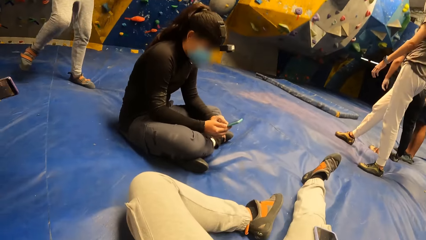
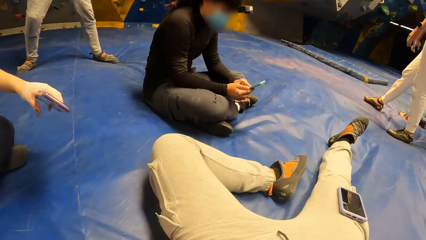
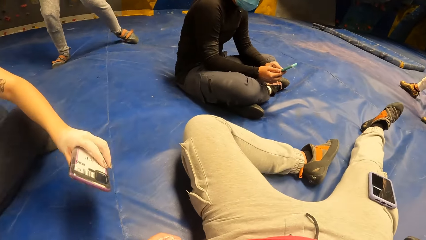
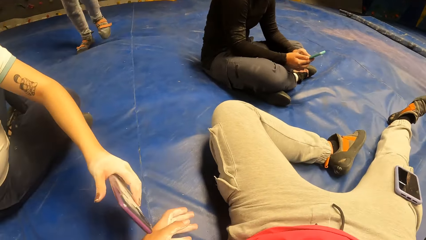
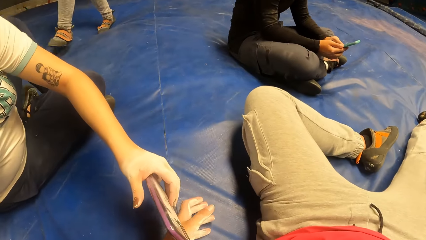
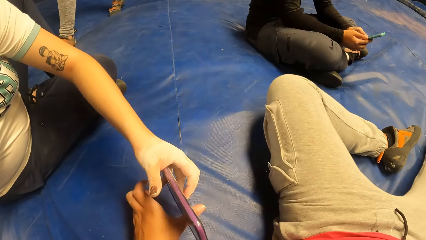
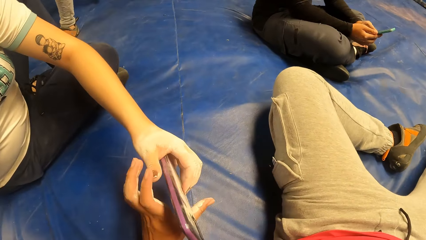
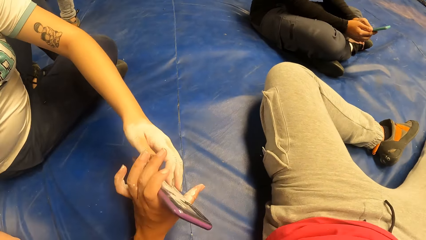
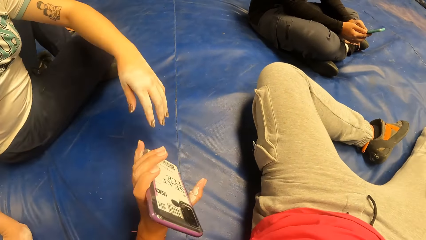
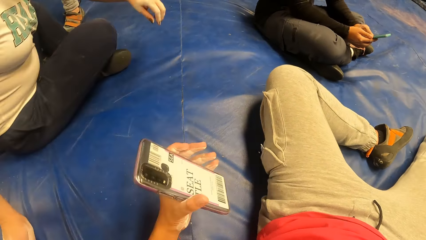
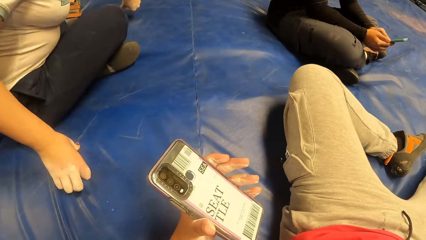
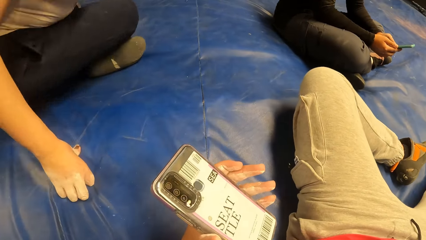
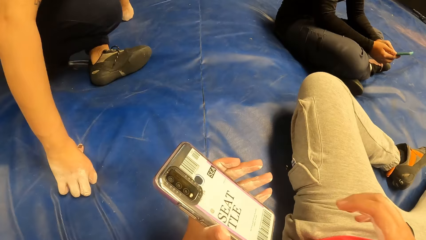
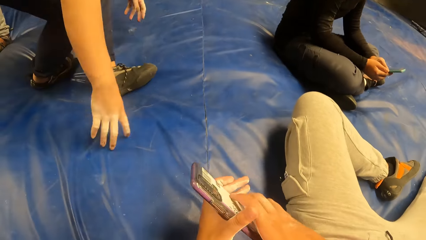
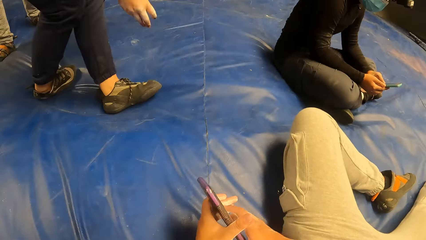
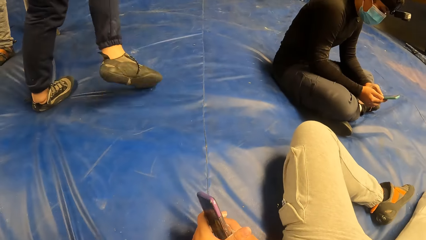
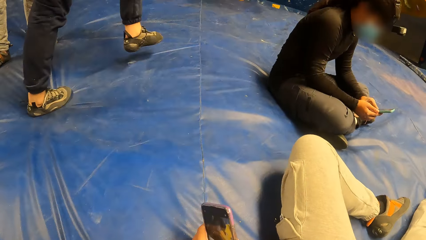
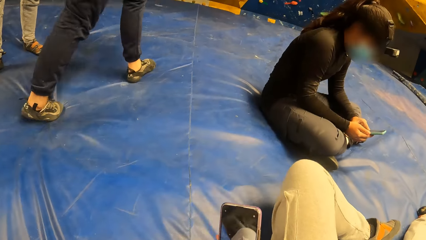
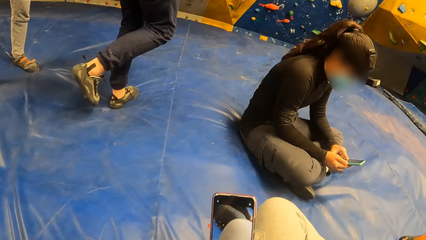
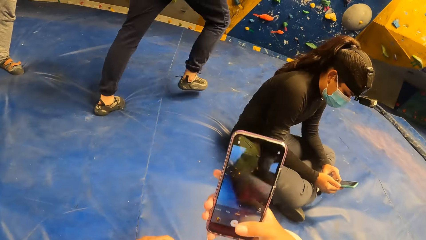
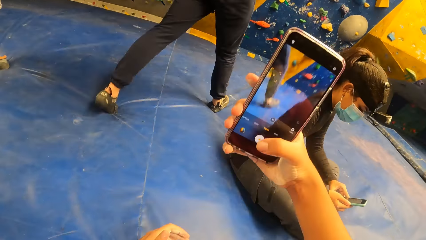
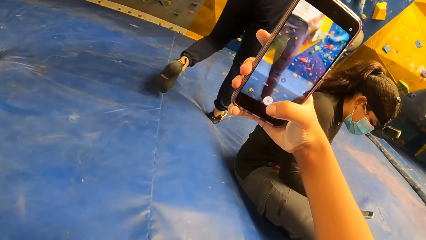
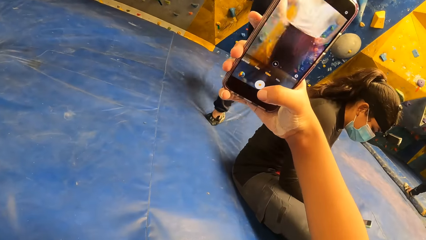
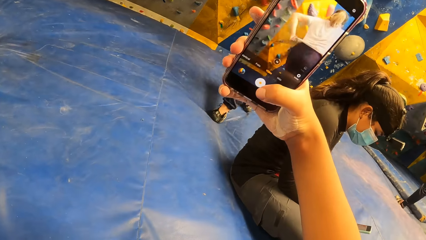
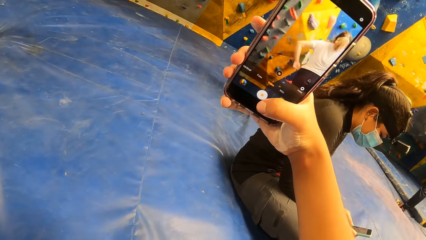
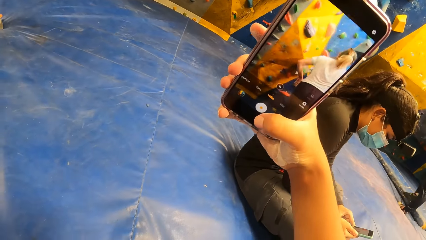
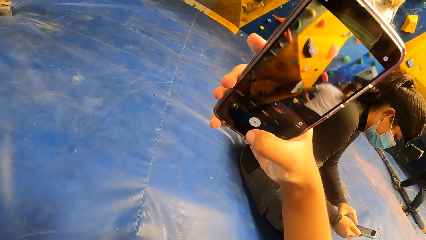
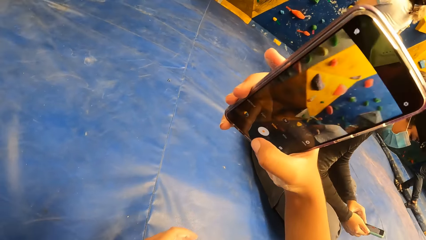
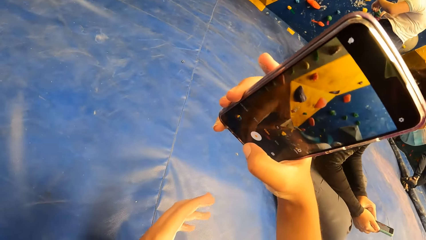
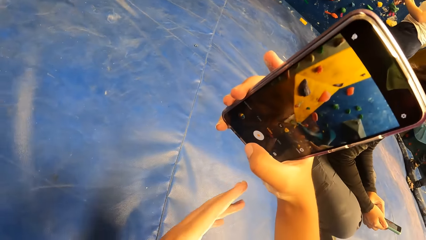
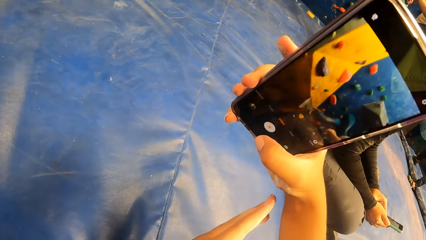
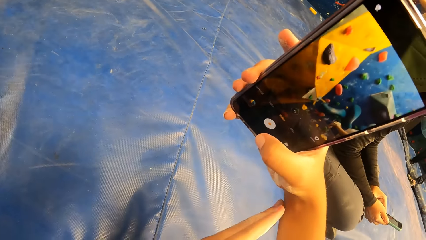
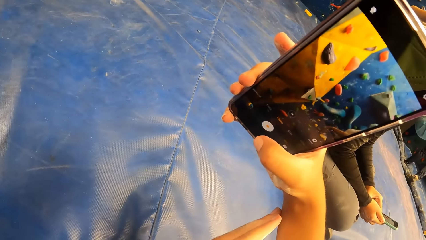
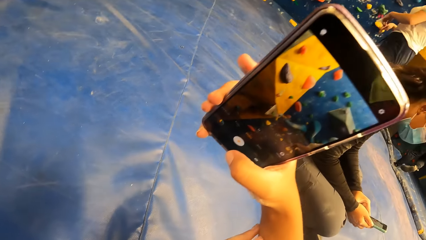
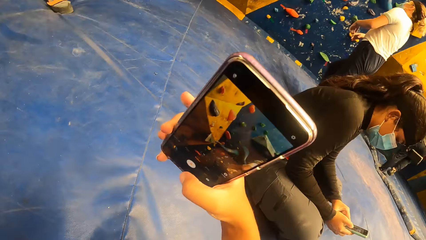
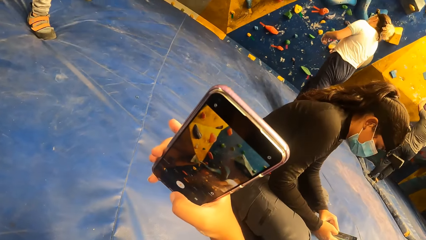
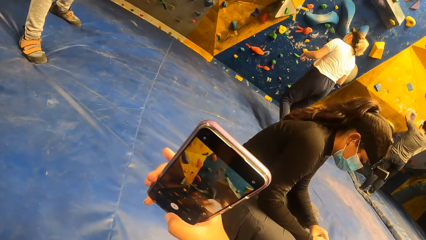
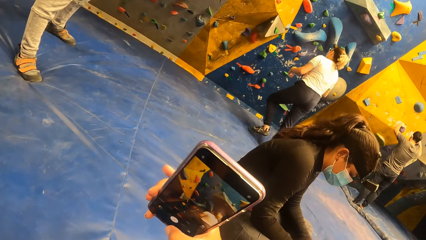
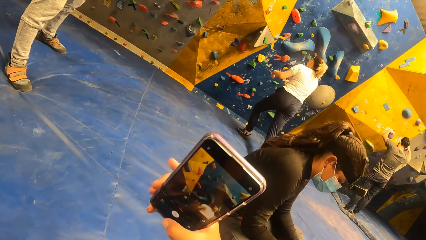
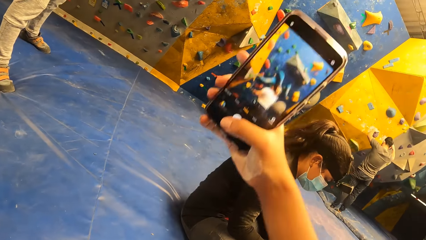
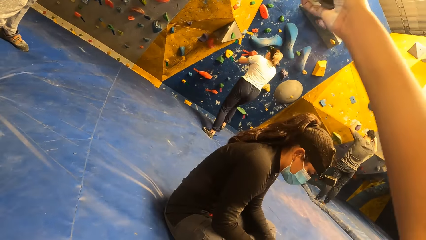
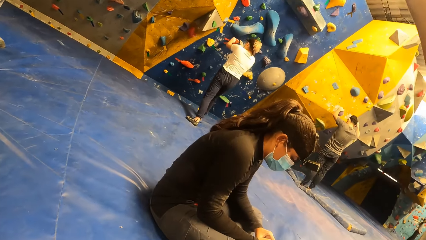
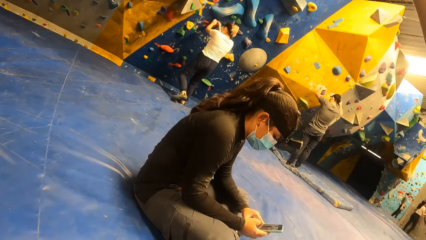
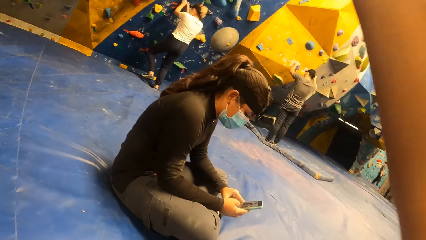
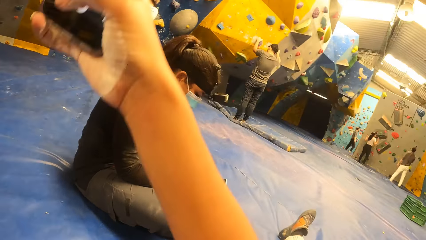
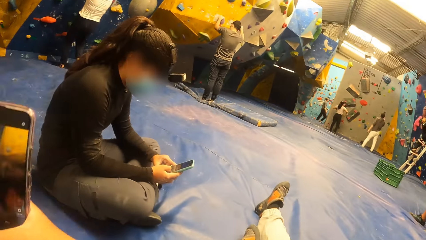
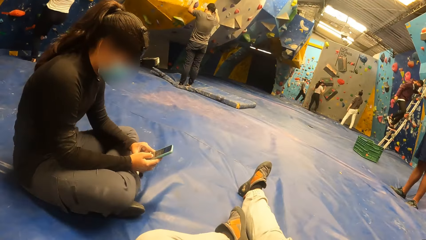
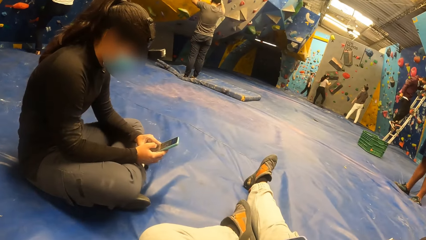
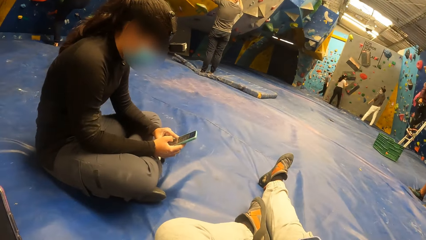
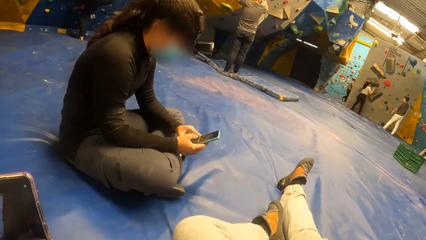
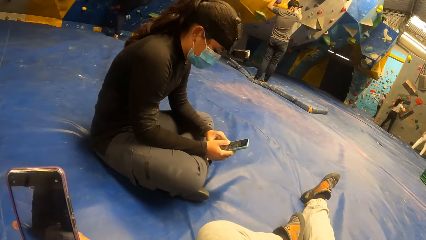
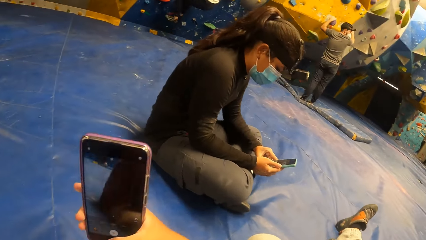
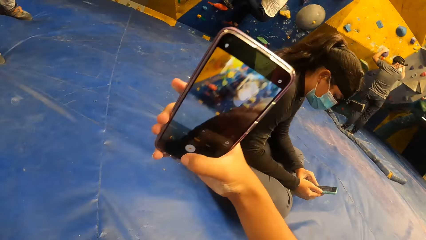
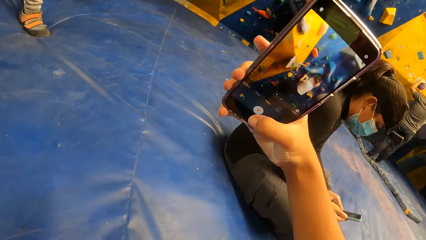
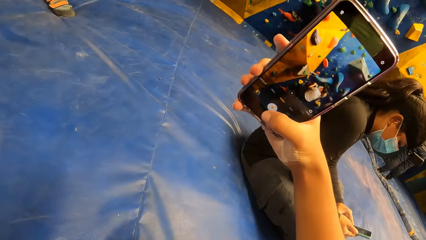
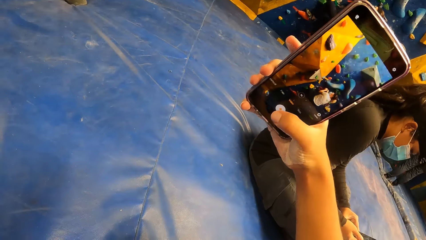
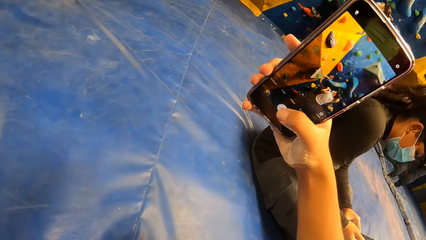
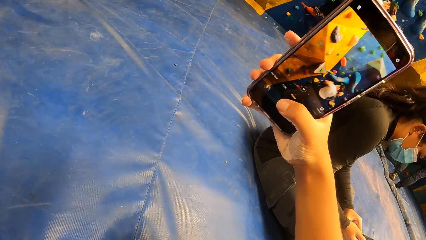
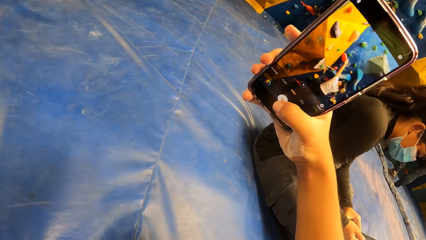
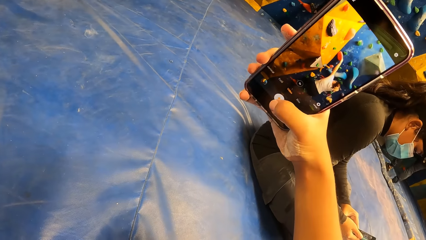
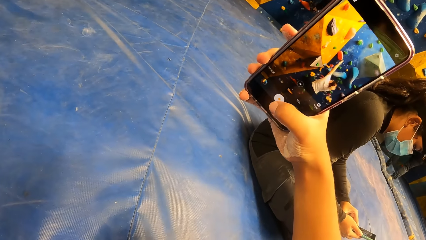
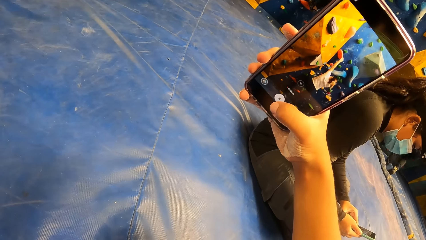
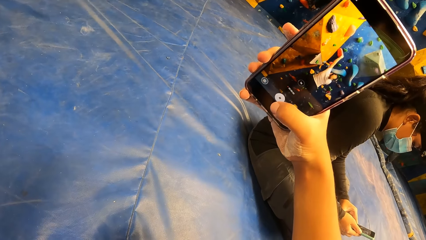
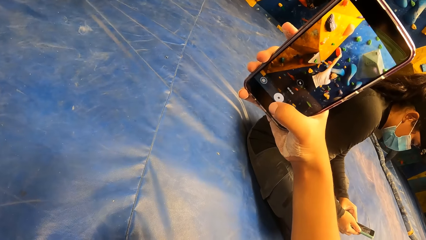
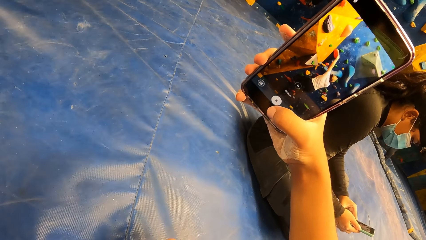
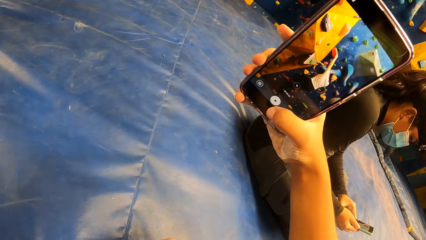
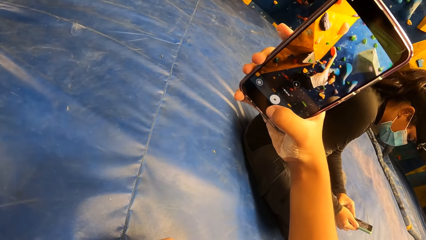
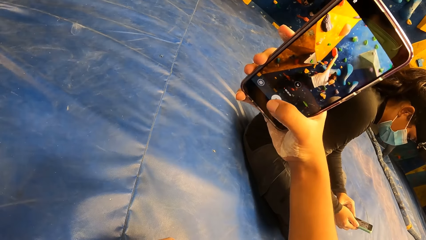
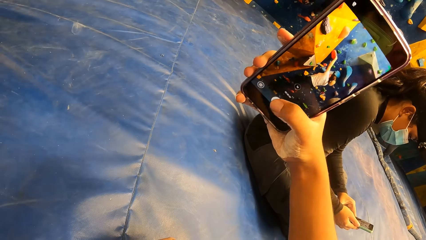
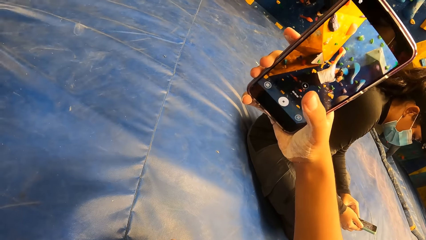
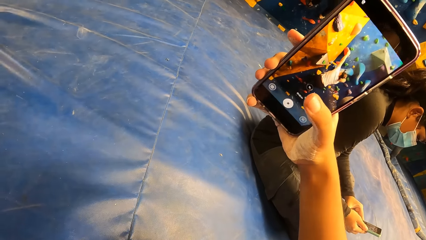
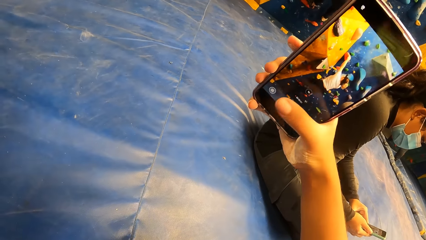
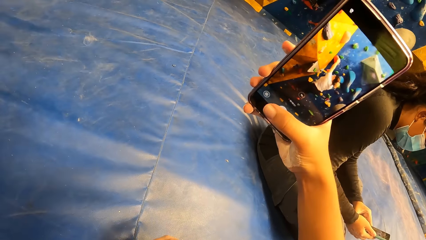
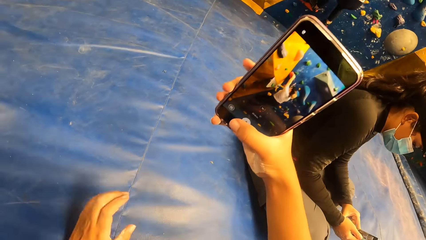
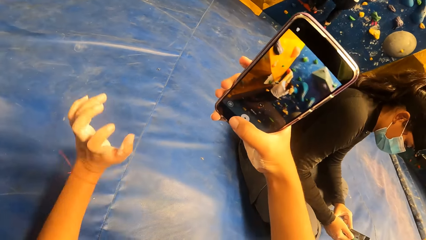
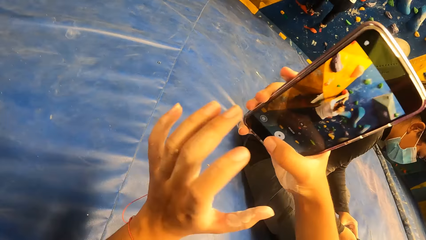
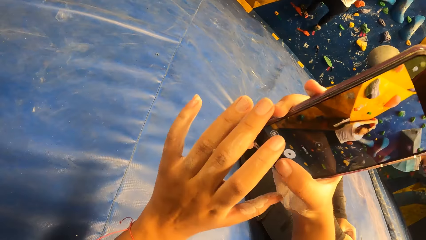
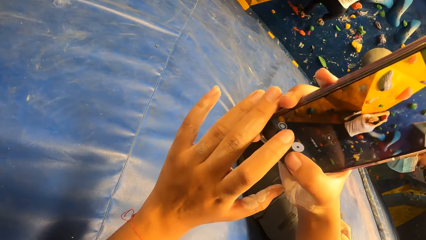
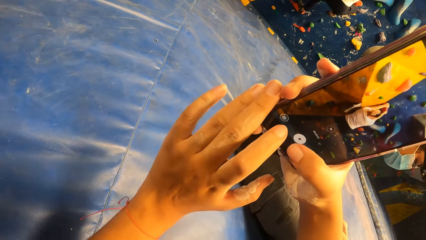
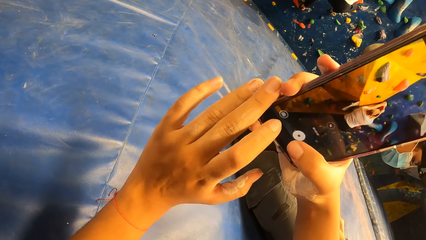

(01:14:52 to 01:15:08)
The camera wearer looks around. She receives the phone from the woman with her left hand. The woman stands up from the gym floor. The camera wearer passes the phone from her left to her right hand. The woman walks away from the camera wearer. The camera wearer operates the phone with her right hand. She tapes a video with the smart phone. The woman climbs the wall with hand holds. The camera wearer stares around. She tapes a video with the smart phone. She operates the phone with both hands.
